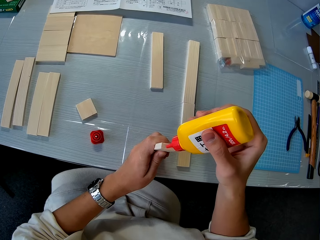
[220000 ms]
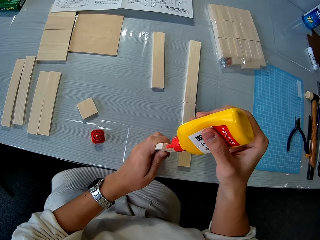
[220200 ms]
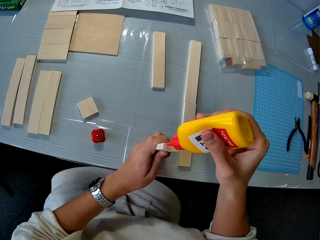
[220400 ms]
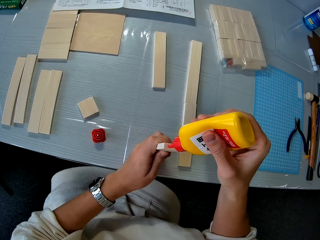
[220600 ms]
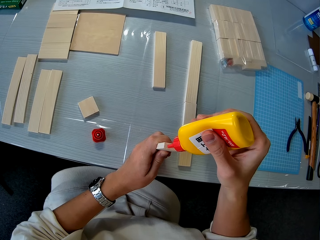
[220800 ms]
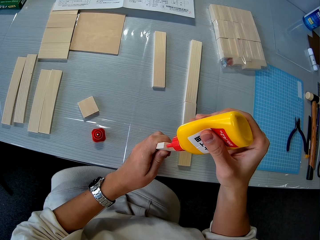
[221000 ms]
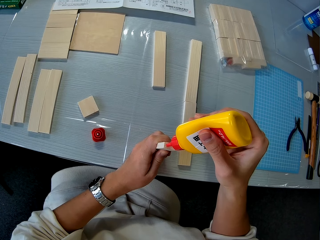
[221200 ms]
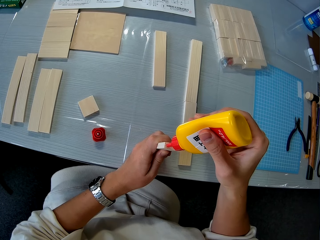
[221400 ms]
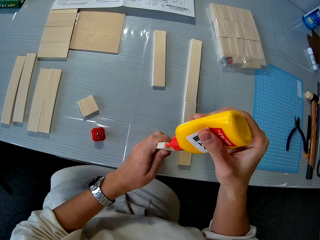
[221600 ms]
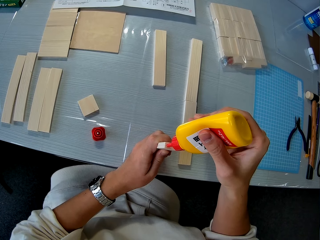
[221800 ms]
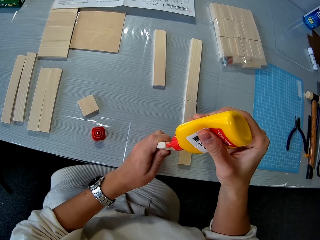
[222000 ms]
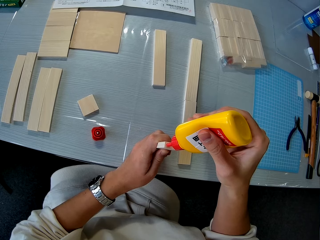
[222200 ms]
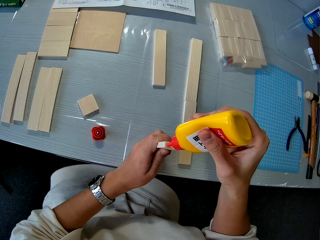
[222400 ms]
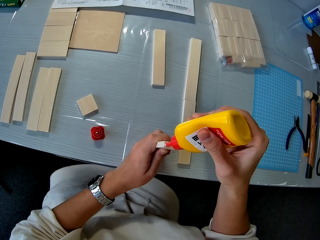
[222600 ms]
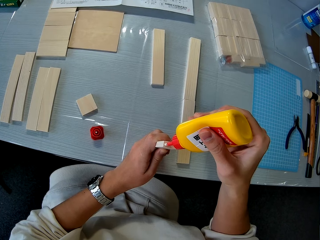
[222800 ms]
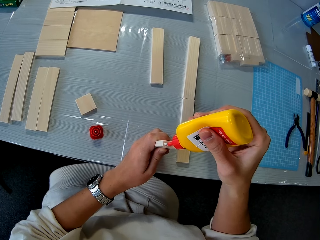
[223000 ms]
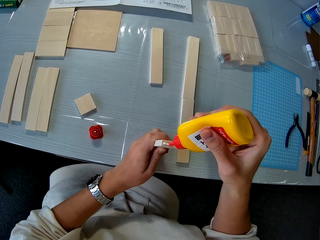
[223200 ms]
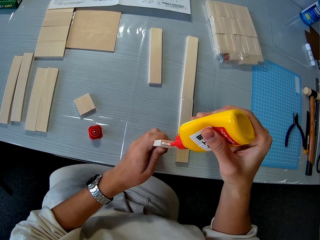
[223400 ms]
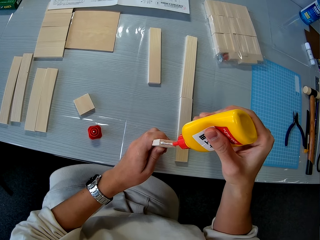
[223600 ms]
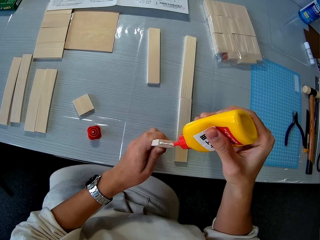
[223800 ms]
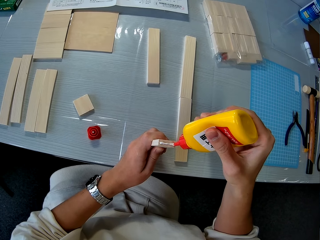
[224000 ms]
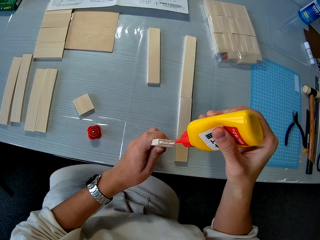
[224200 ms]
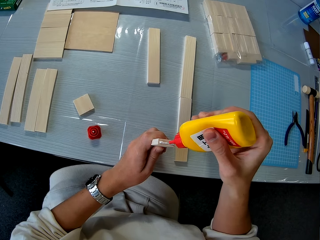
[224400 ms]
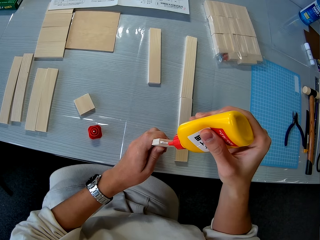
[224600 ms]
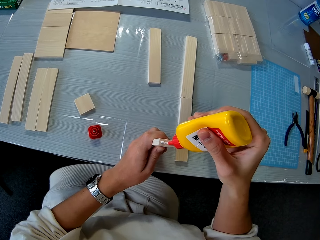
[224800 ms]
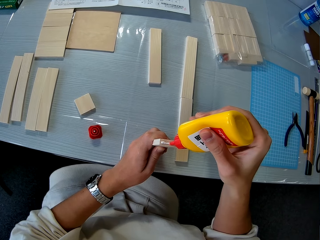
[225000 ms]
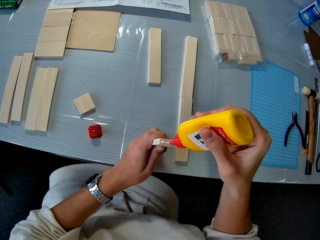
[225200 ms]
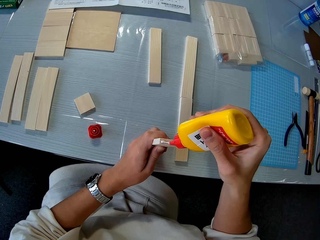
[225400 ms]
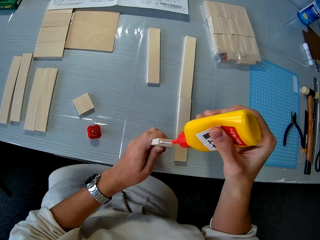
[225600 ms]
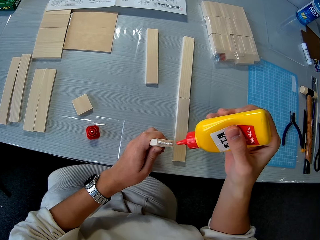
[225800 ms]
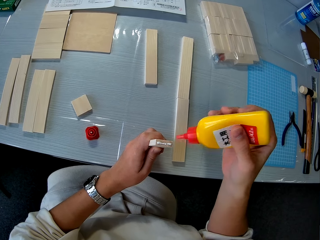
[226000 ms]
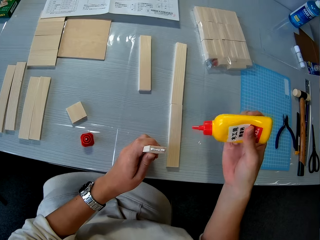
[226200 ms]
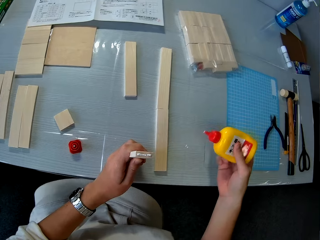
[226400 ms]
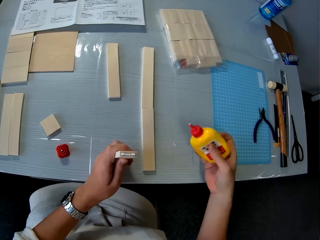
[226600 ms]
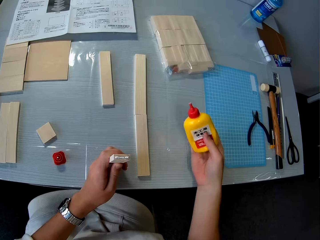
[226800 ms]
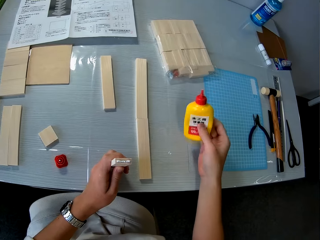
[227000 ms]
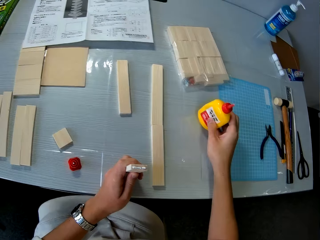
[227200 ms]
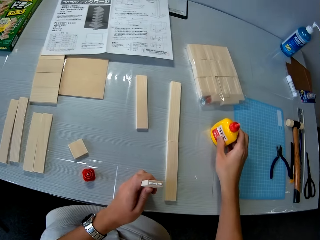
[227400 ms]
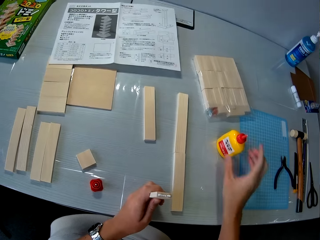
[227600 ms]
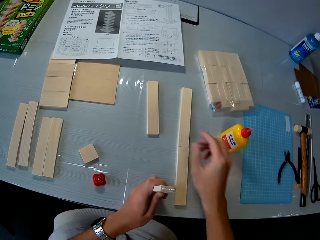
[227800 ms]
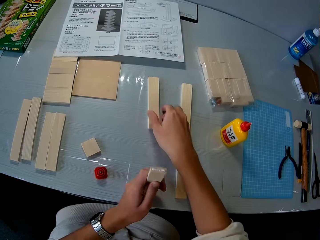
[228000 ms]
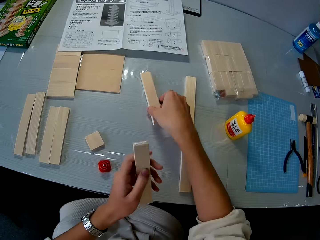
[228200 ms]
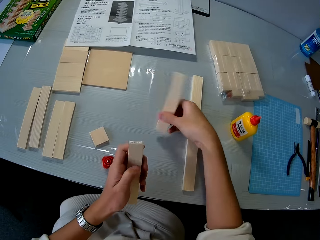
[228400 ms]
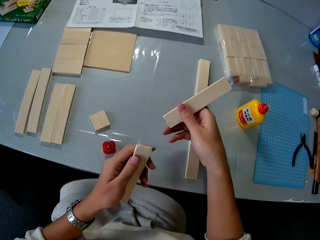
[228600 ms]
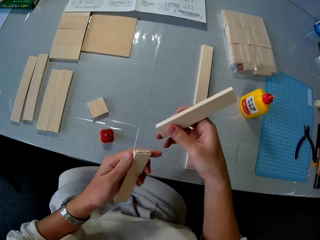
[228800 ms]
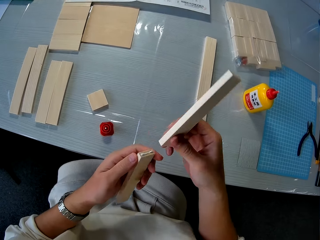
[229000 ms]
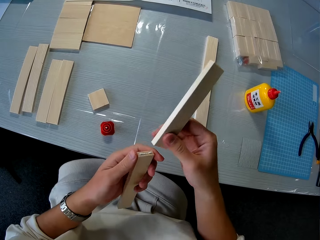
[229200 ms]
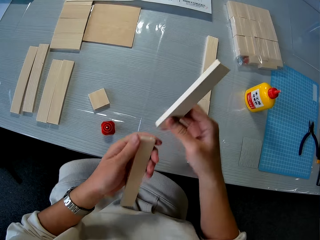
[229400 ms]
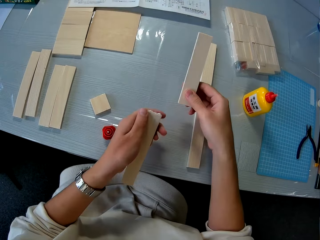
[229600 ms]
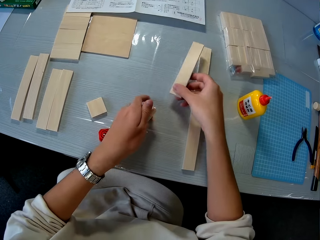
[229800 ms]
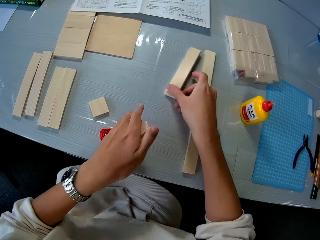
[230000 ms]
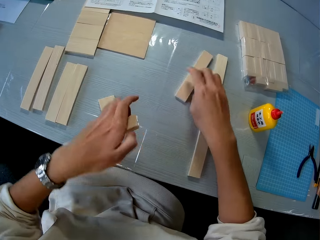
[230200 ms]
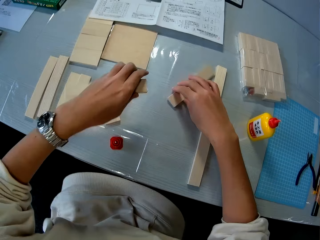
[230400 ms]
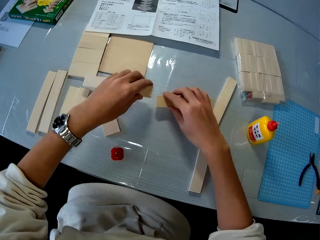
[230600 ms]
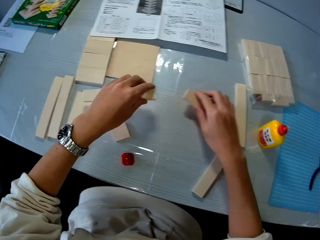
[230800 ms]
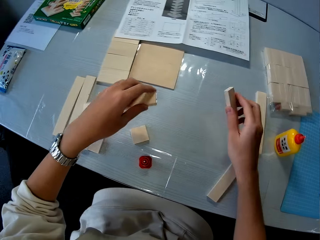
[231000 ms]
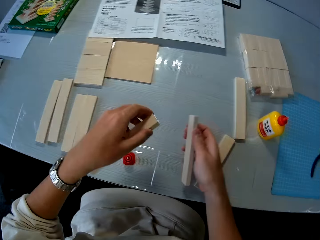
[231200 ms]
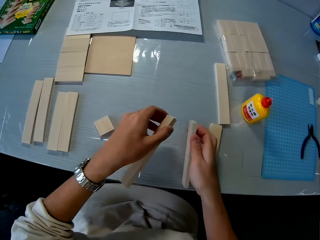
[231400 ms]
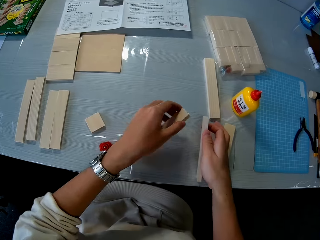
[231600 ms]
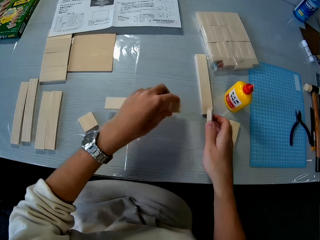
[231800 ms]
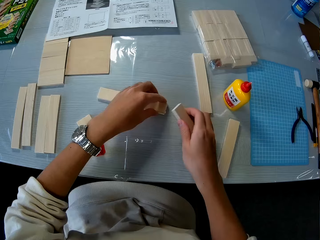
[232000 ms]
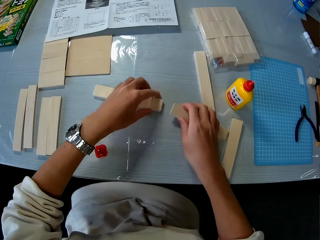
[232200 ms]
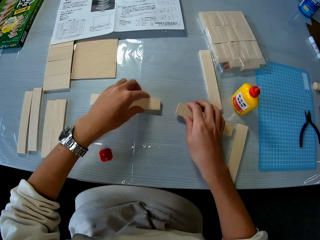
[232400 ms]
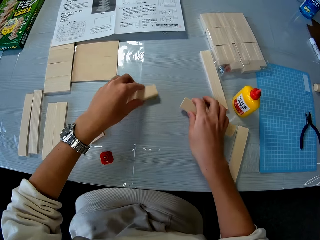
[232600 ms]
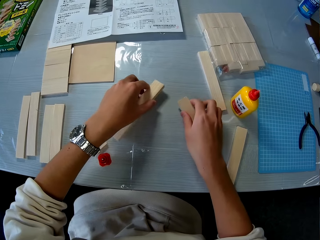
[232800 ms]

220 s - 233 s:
The camera wearer pours glue on the piece of wood with his right hand. He drops the bottle of glue on the table. He picks up another piece of wood on the table with his right hand. He drops the piece of wood in his right hand on the table. He picks up the piece of wood. He shifts other pieces of wood on the table with his right hand.

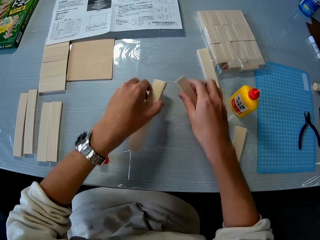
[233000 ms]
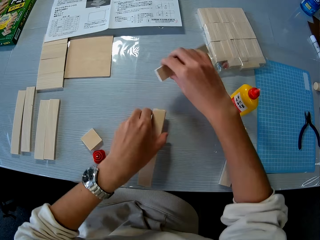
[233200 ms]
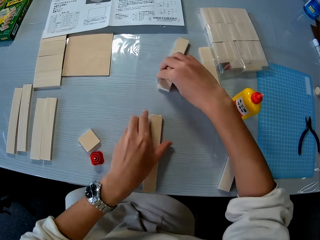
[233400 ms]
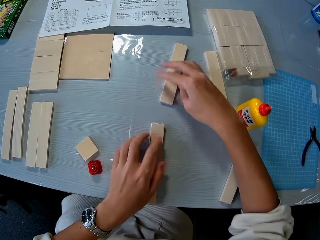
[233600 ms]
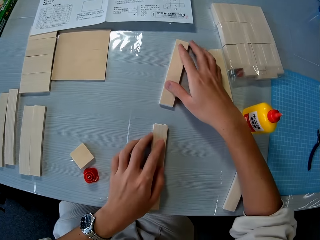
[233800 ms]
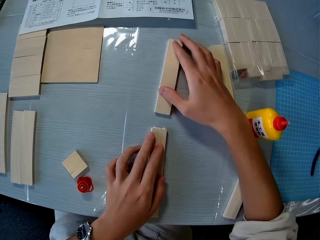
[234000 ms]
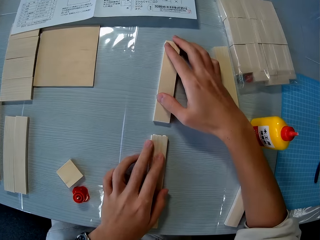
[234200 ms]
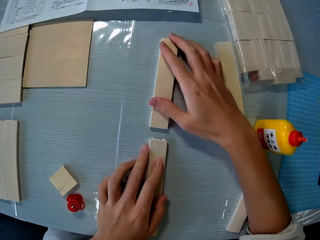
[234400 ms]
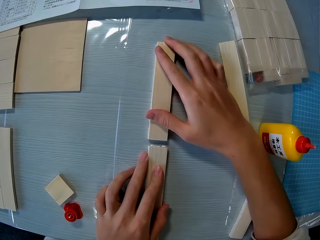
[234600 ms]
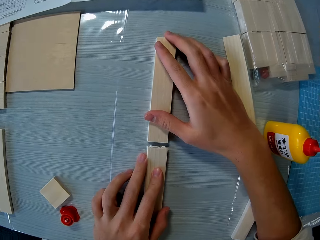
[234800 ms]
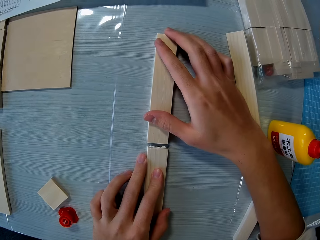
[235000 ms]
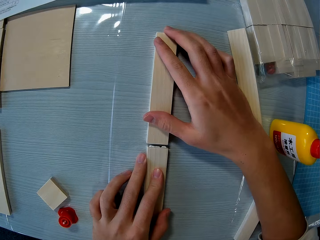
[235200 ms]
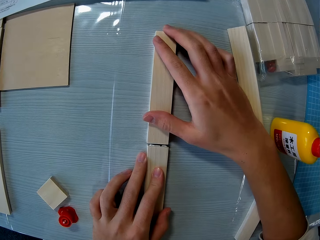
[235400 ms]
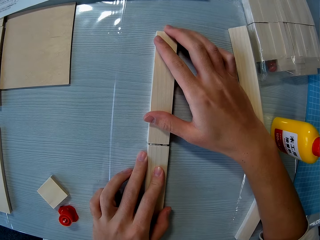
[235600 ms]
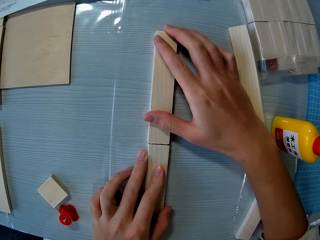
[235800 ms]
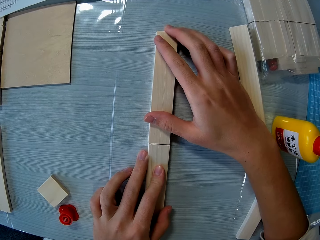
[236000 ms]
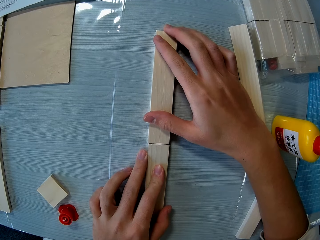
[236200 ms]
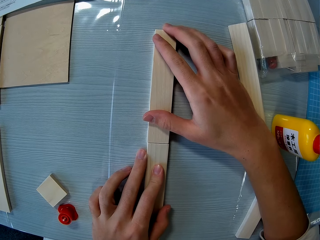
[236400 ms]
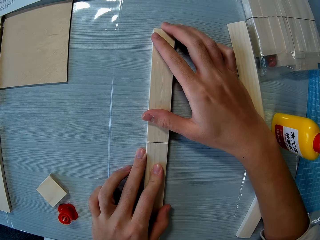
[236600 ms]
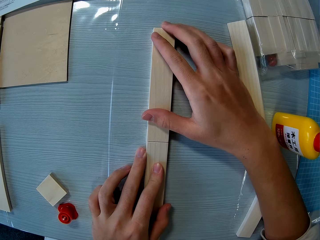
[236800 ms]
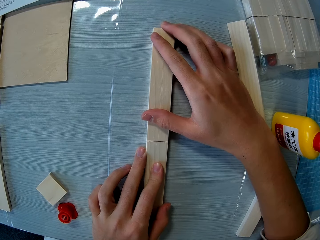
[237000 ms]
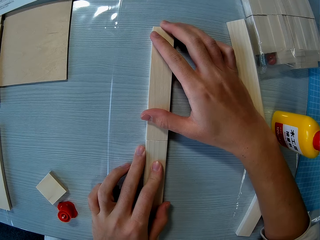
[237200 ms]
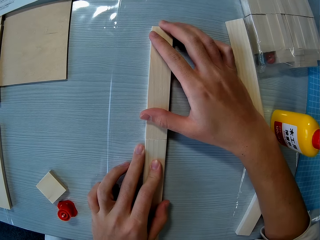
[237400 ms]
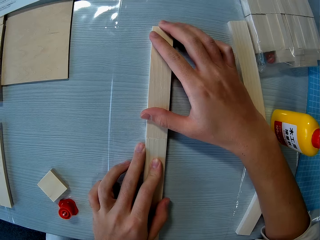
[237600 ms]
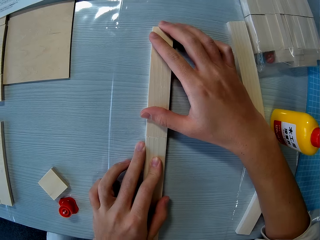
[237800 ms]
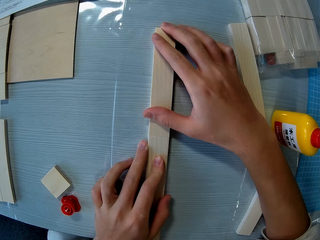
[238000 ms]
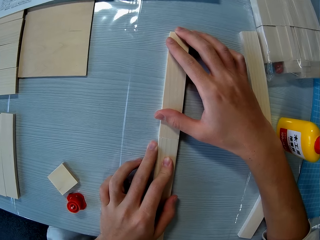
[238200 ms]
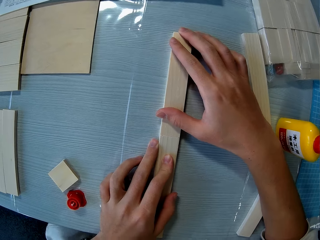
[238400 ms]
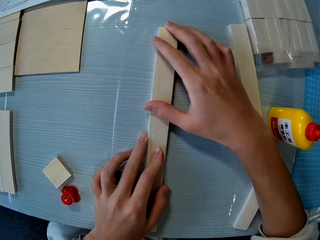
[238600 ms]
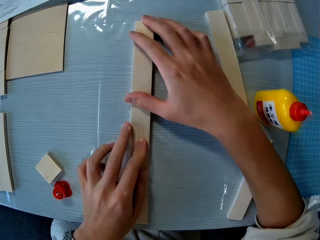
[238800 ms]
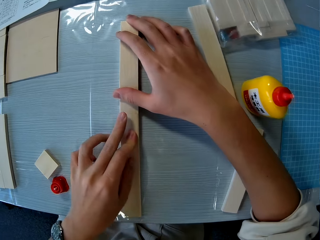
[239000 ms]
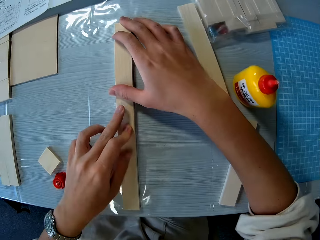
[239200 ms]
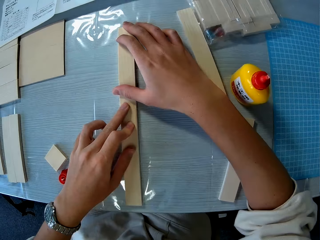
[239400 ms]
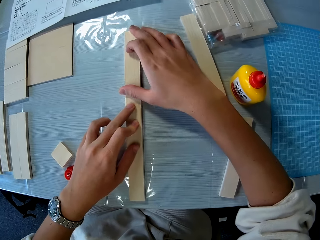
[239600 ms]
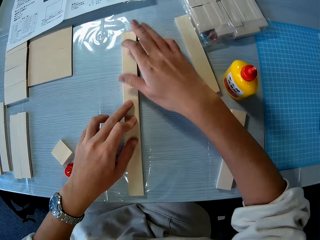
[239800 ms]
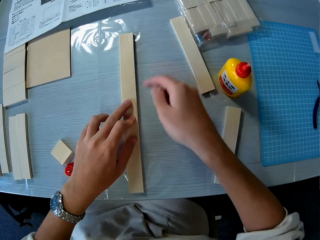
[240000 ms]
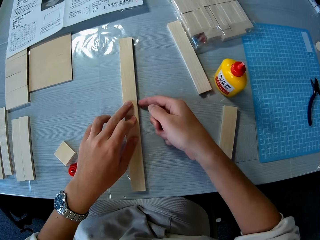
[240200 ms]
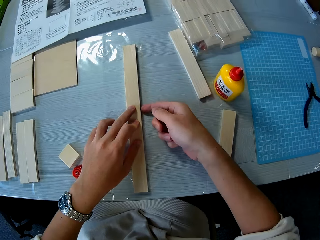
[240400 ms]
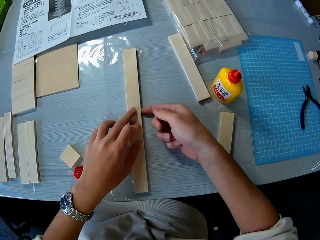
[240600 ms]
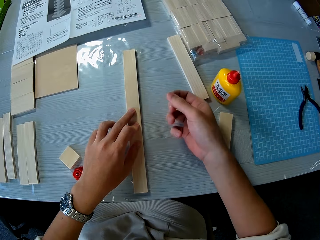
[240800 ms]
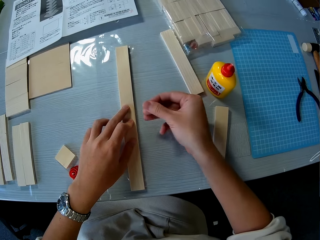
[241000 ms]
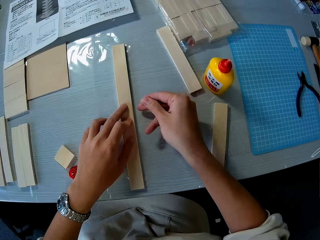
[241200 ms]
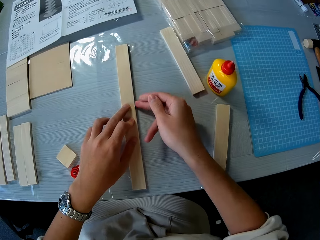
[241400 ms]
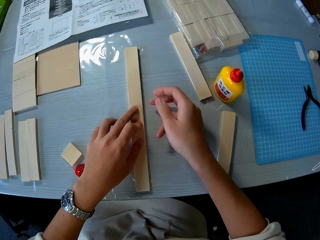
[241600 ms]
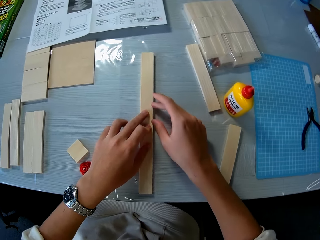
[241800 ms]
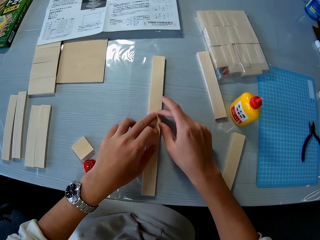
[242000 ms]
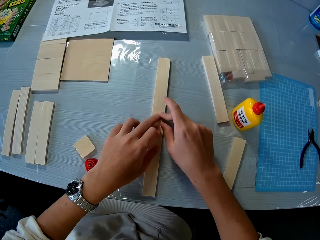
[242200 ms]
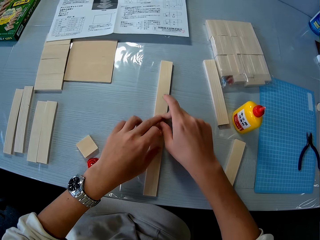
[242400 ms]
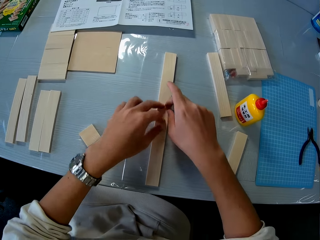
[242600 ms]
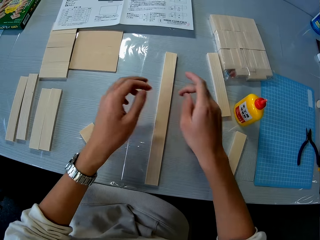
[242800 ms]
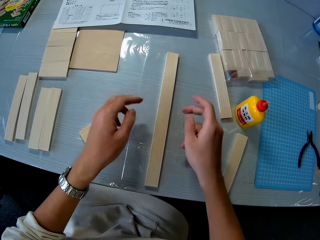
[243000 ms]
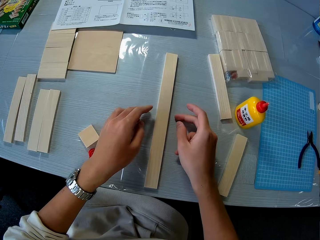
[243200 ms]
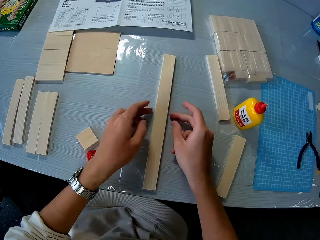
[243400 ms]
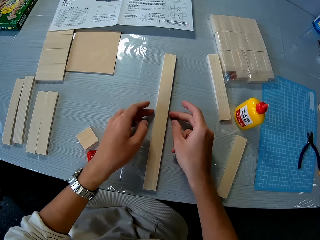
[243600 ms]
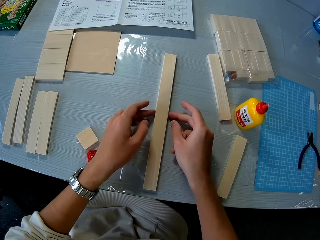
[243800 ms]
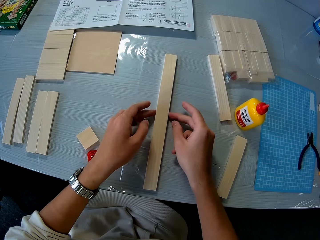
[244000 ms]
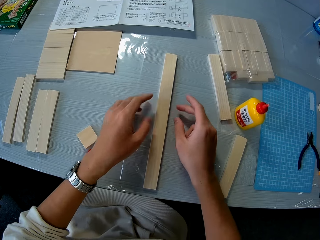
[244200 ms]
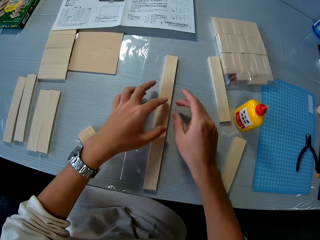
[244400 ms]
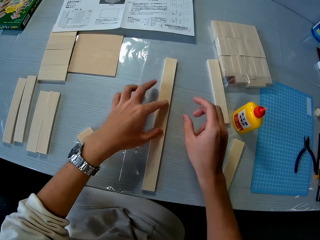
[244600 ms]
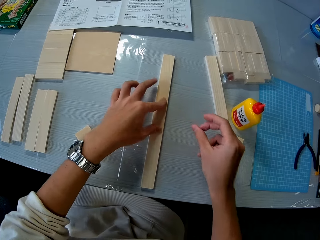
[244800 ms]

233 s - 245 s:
The camera wearer puts the pieces of wood down facing each other. He glues the two pieces of wood together on the table with both hands. He removes excess glue from the side of the pieces of wood with his right hand. He touches the side of the glued pieces of wood with both hands.
